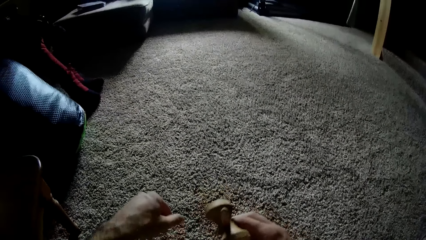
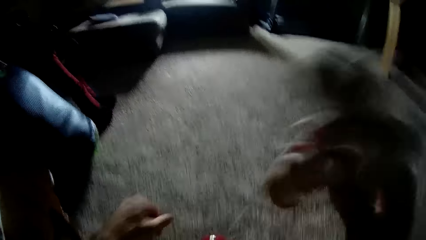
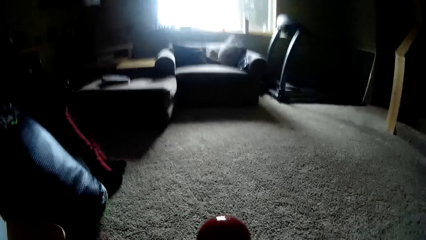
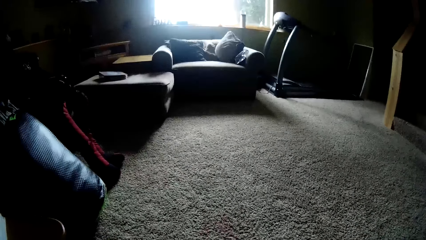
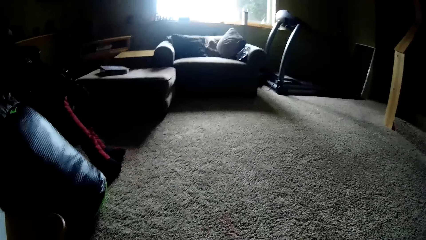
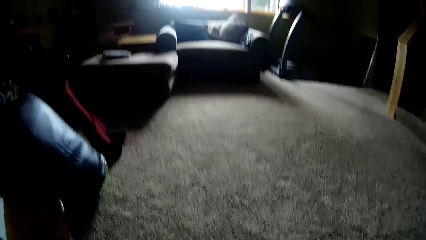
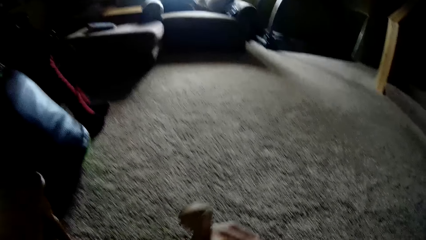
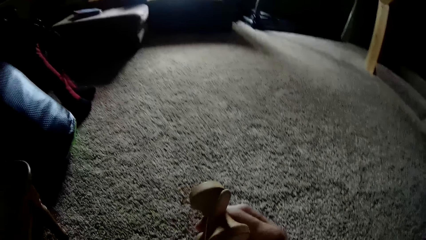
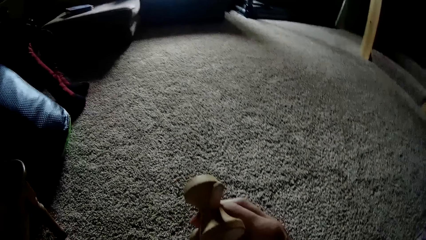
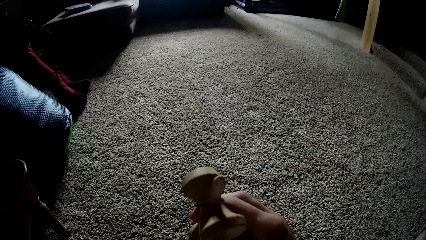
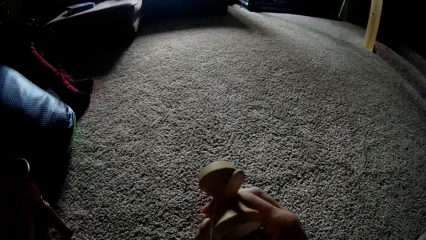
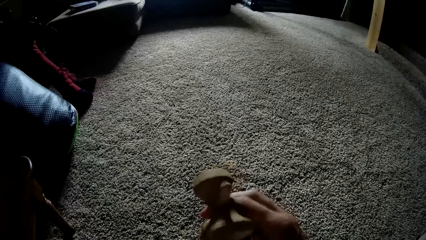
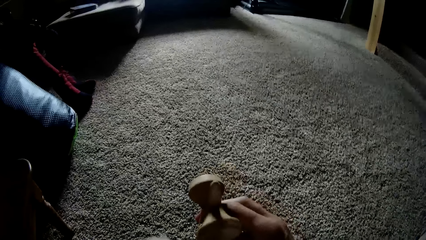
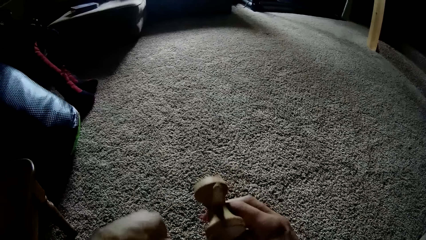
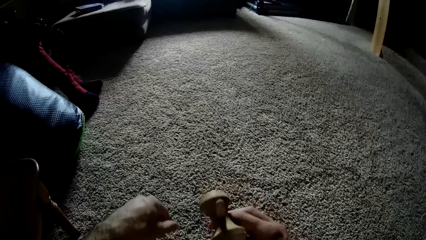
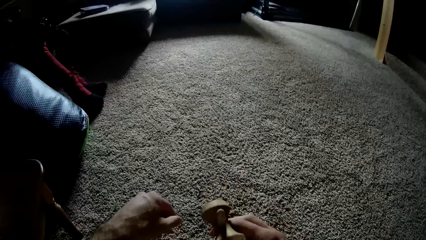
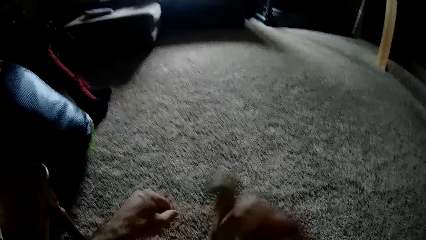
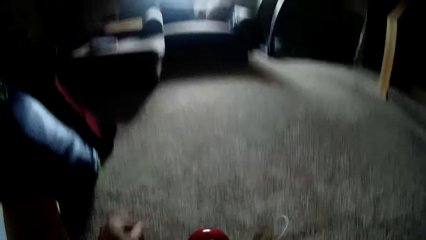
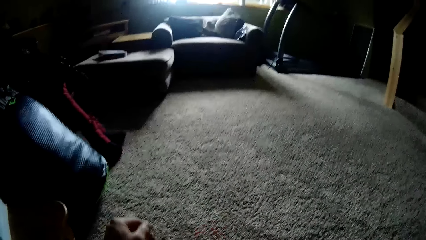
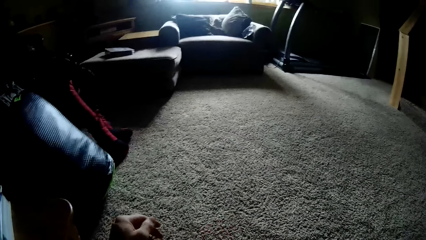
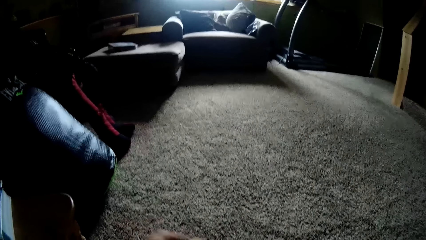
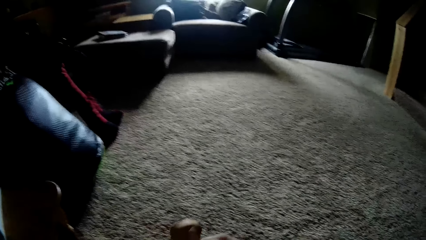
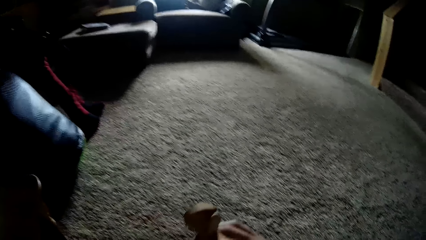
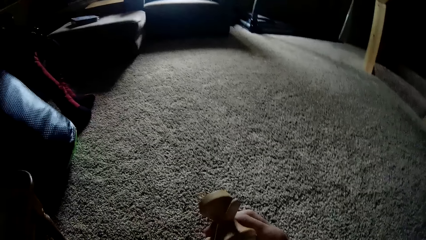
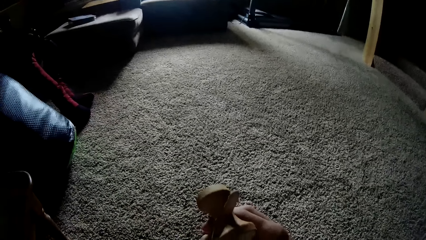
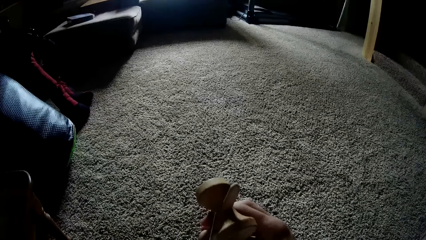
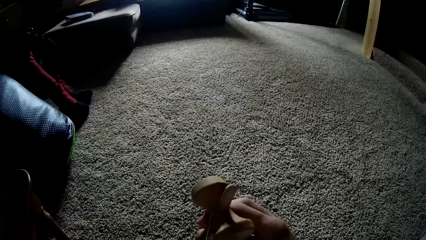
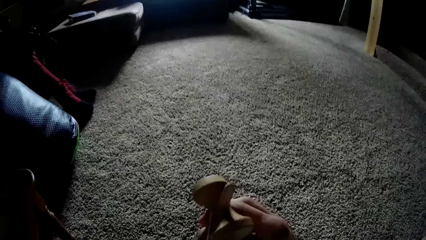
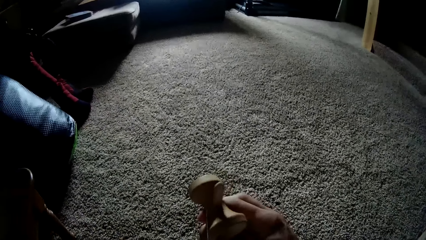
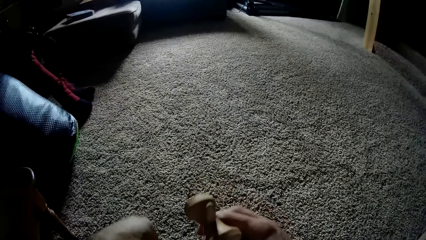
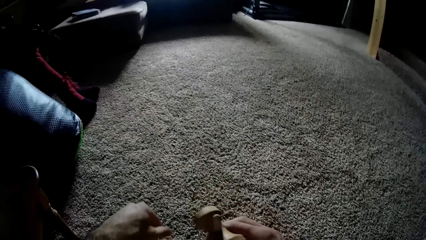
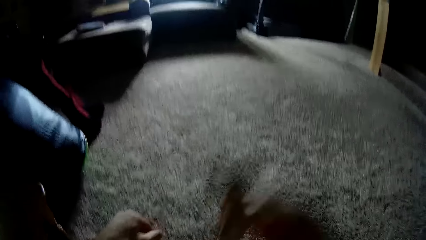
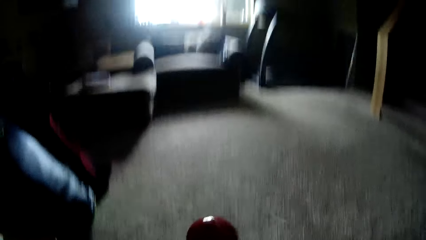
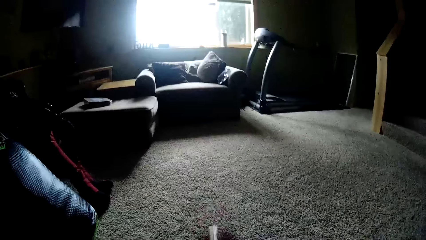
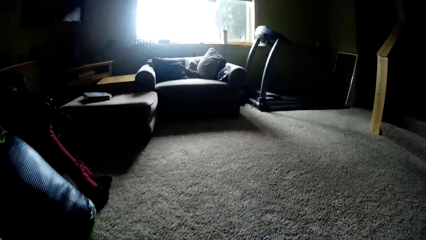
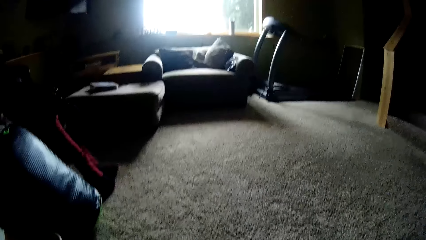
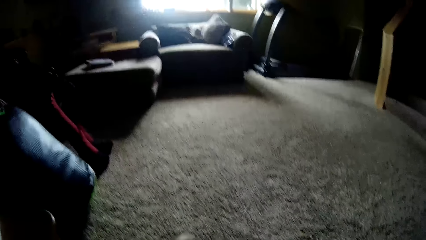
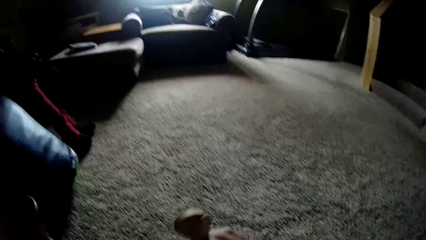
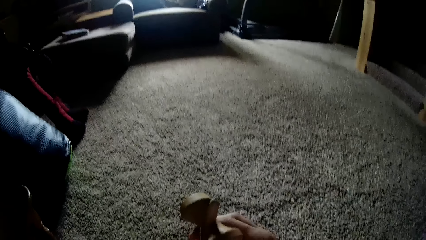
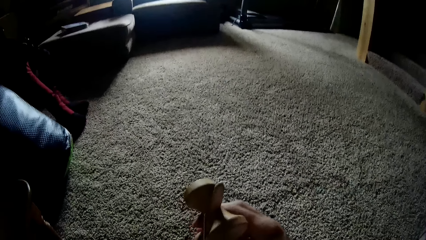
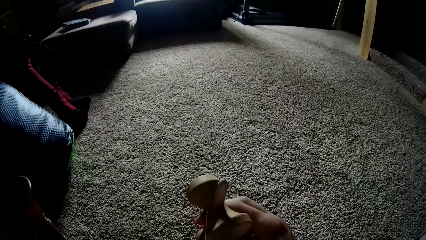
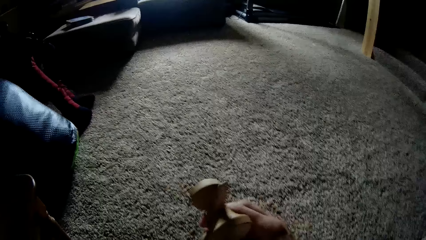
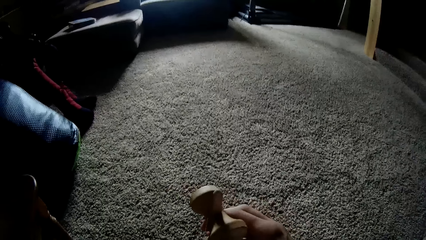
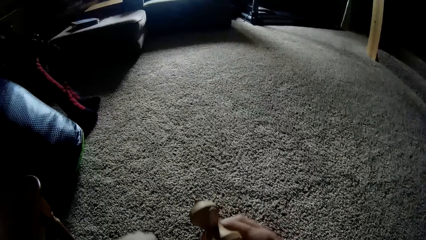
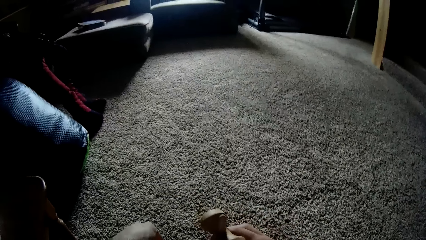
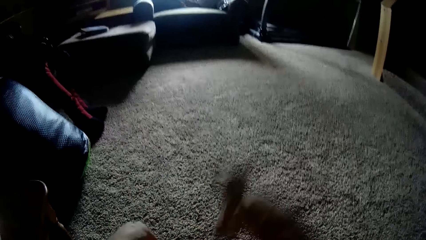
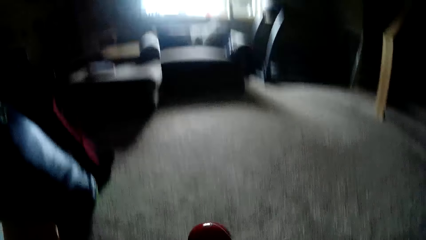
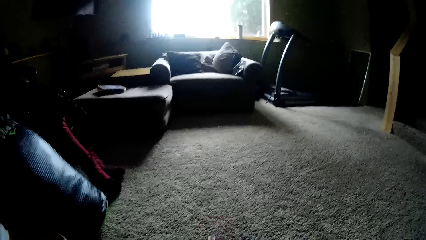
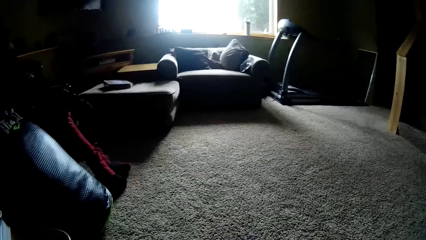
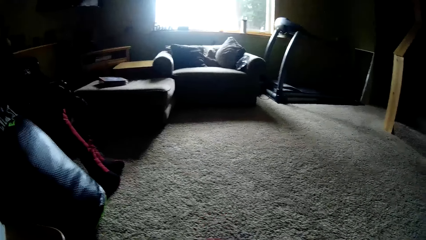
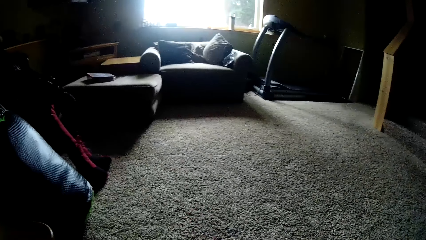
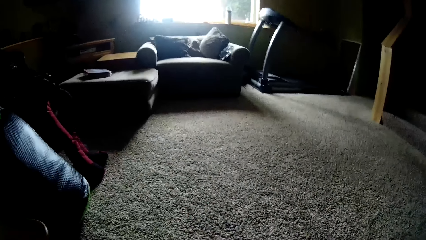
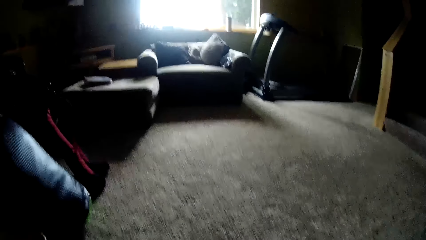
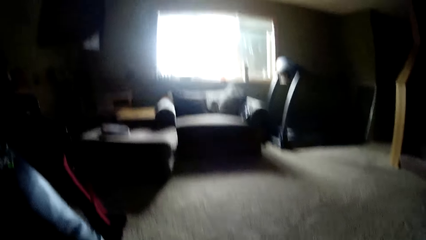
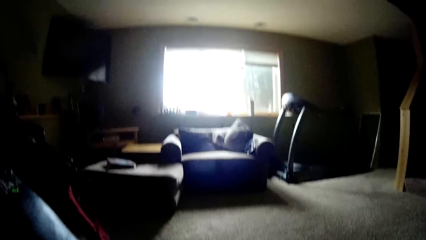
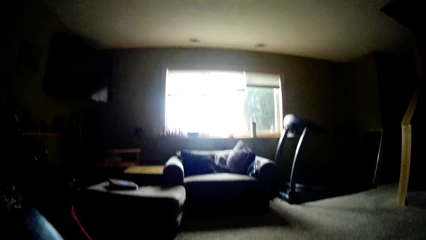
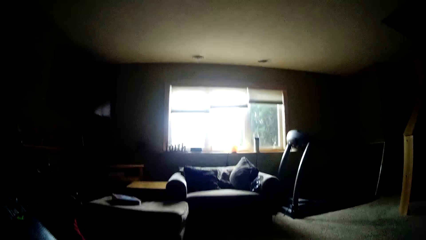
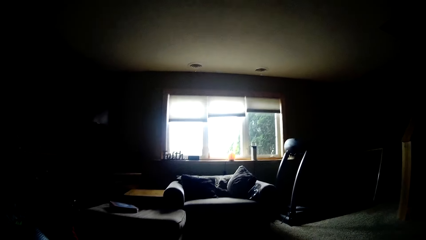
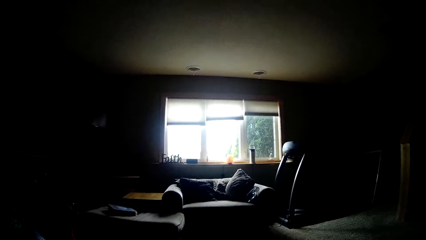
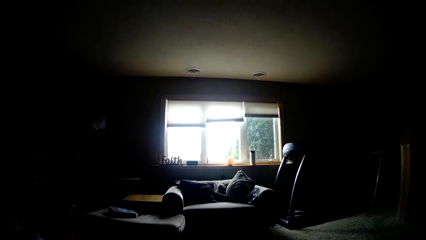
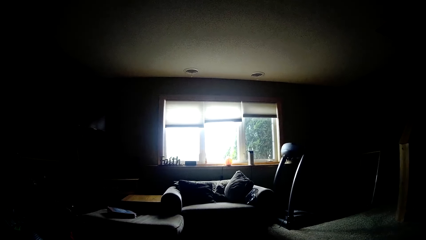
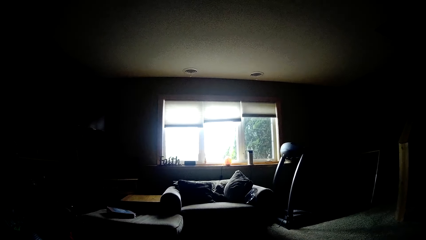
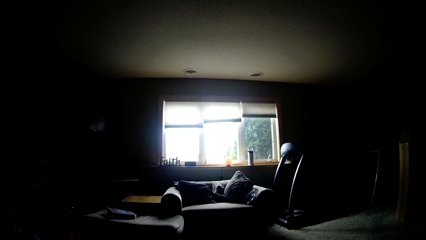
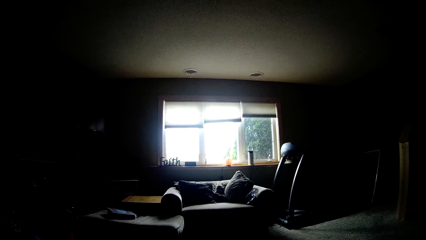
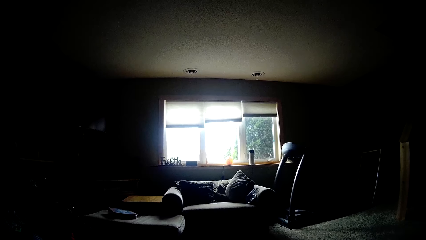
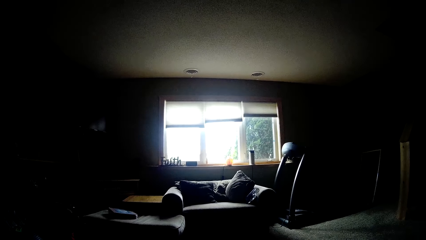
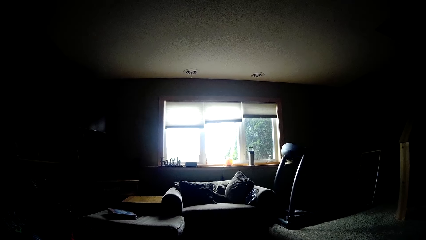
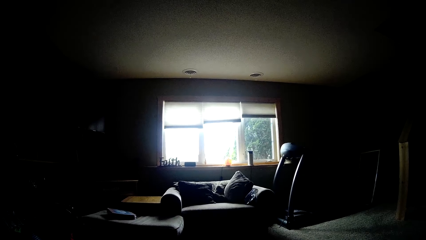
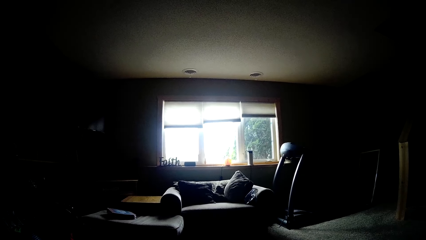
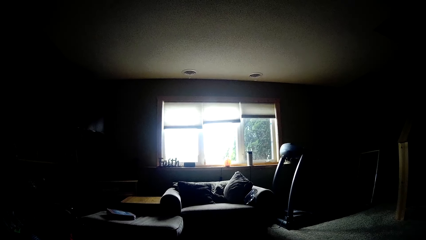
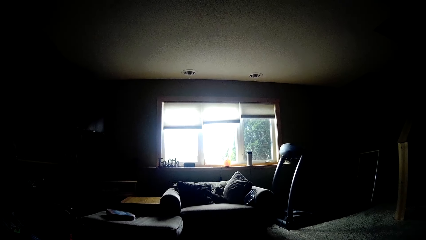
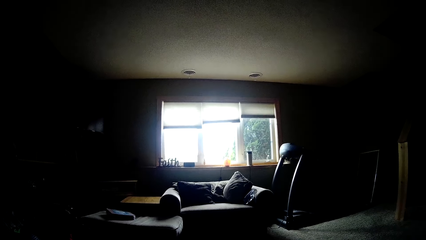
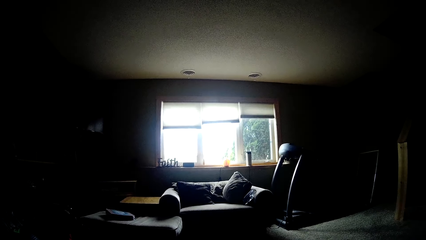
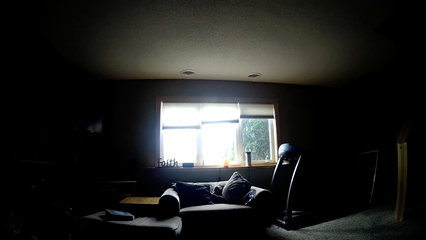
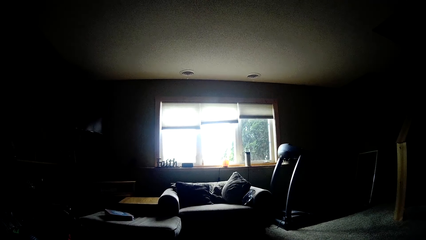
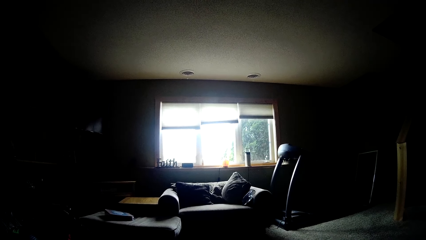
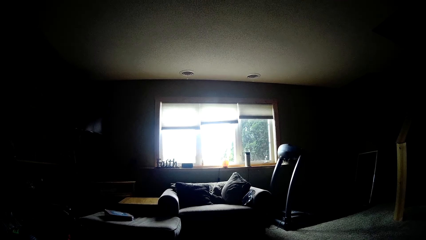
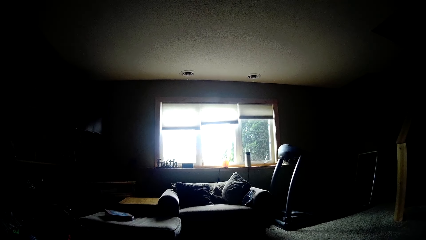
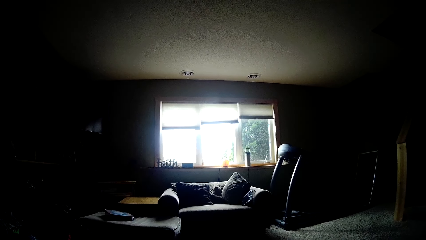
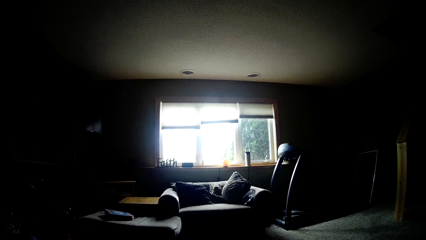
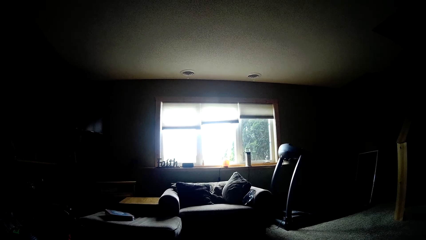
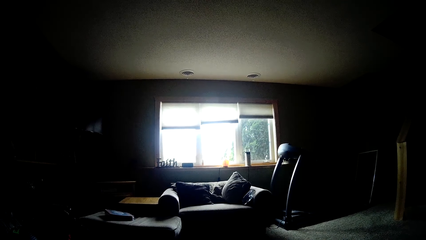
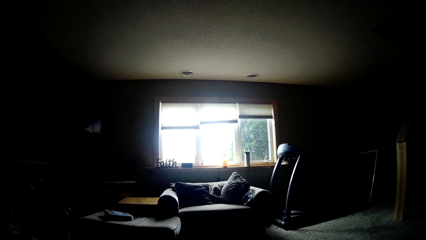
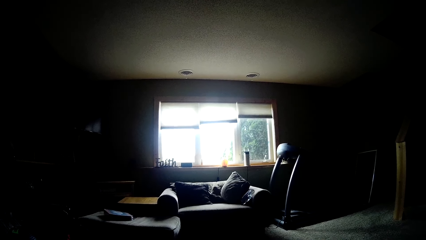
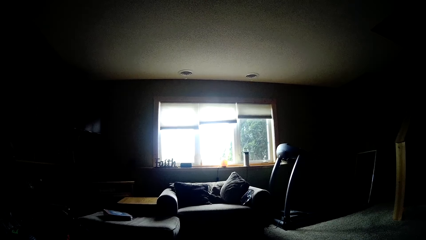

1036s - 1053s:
The camera wearer tosses a ball up with a wooden tool with the right hand. They touch a wooden kendama. They throw the wooden kendama up. They touch the wooden kendama. They toss the ball up with the wooden tool with the right hand. They touch the wooden kendama. They throw the wooden kendama up. They look around the room.
